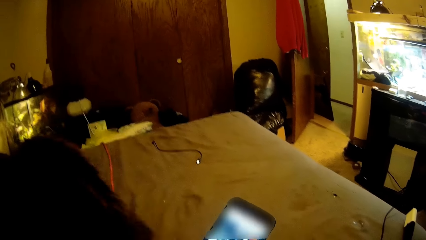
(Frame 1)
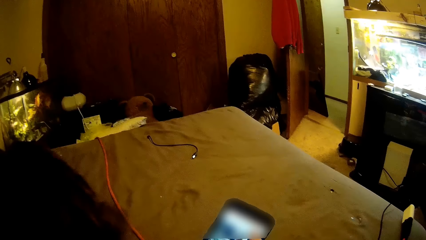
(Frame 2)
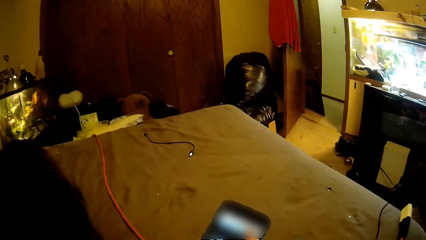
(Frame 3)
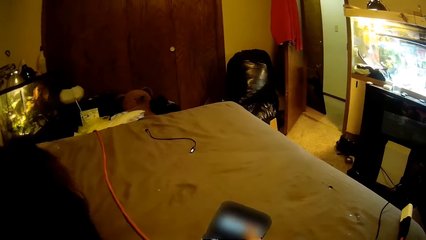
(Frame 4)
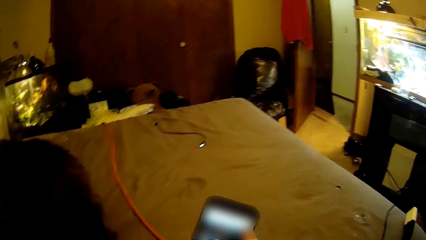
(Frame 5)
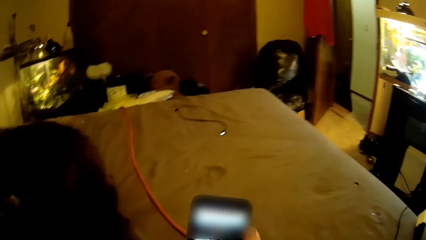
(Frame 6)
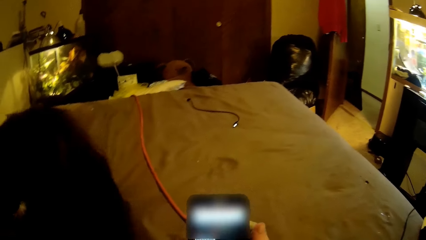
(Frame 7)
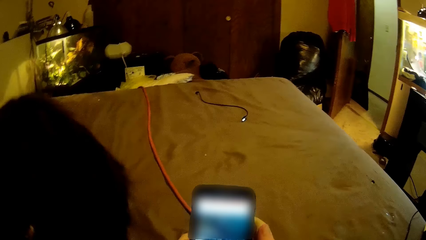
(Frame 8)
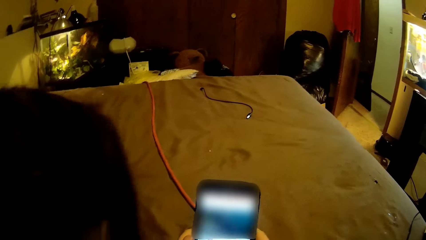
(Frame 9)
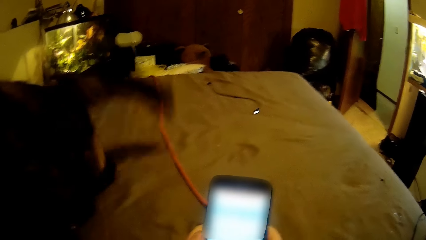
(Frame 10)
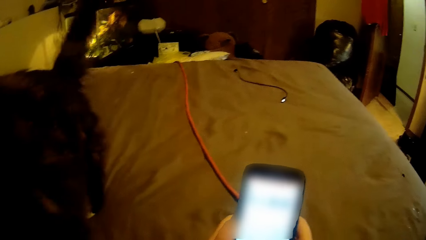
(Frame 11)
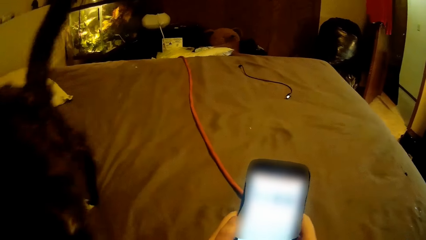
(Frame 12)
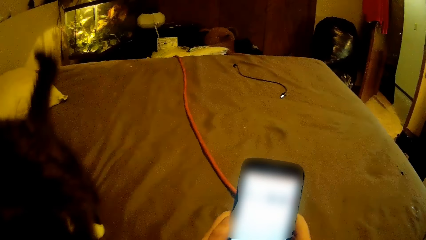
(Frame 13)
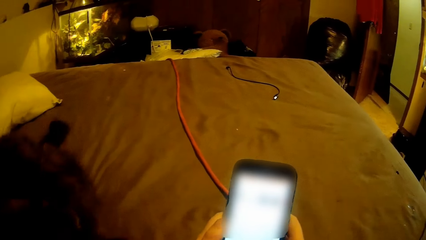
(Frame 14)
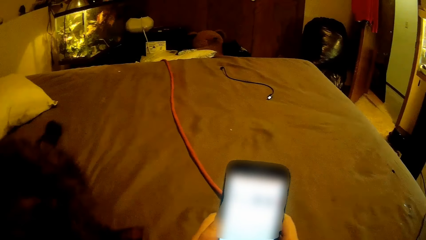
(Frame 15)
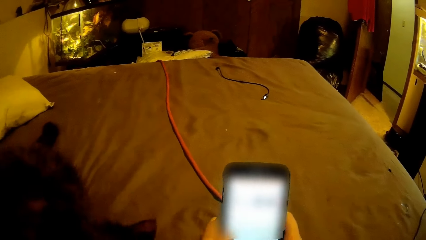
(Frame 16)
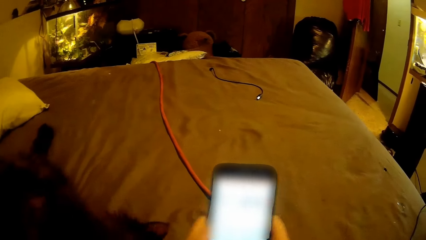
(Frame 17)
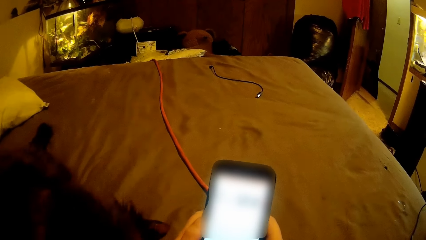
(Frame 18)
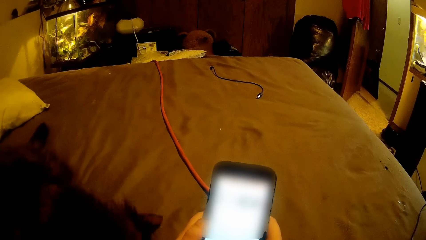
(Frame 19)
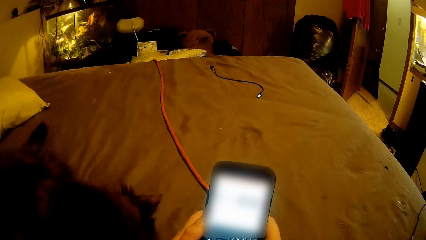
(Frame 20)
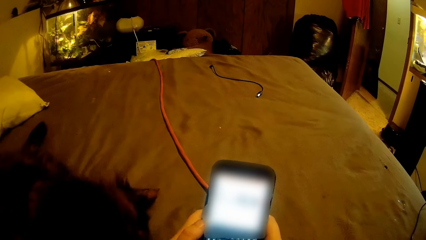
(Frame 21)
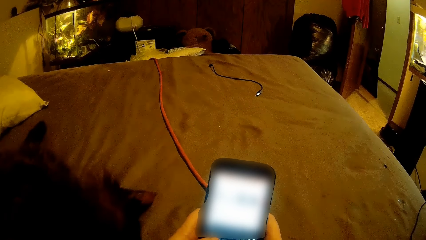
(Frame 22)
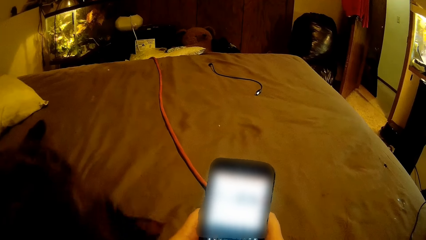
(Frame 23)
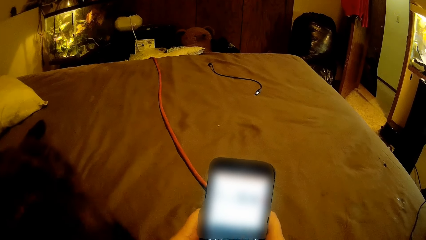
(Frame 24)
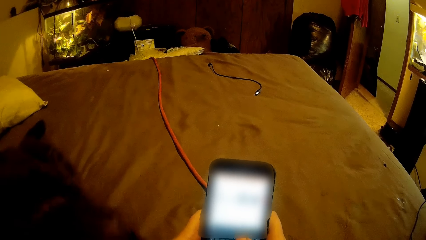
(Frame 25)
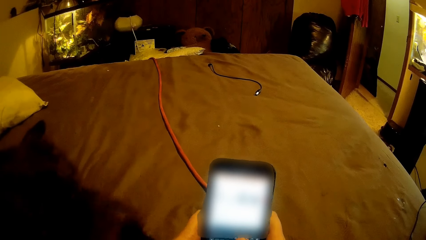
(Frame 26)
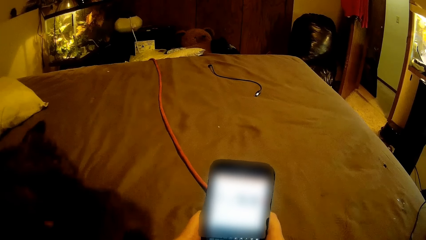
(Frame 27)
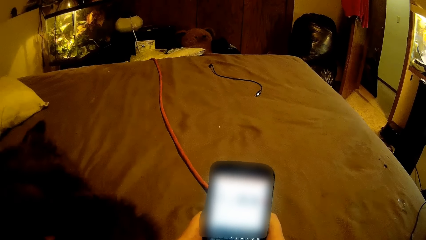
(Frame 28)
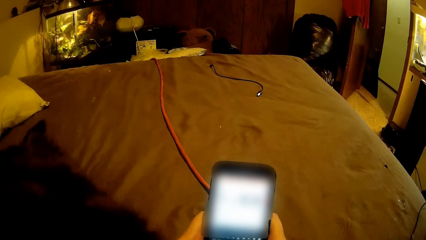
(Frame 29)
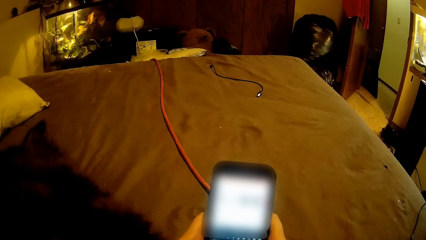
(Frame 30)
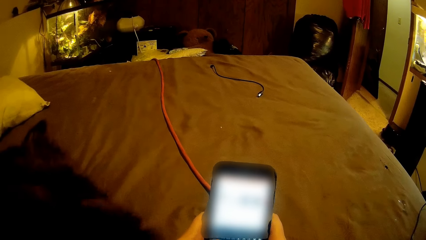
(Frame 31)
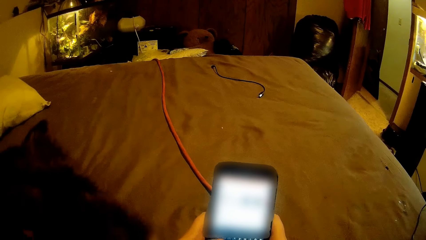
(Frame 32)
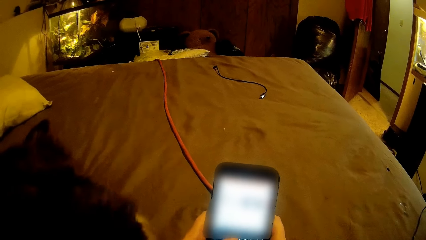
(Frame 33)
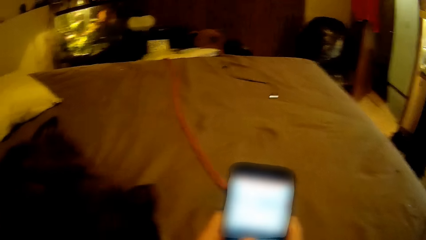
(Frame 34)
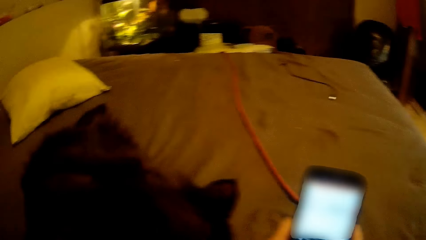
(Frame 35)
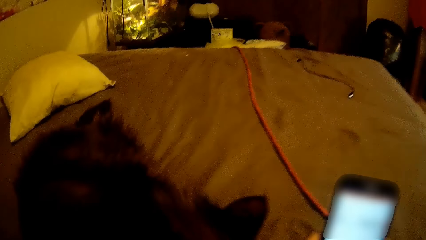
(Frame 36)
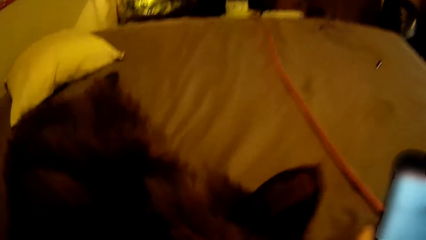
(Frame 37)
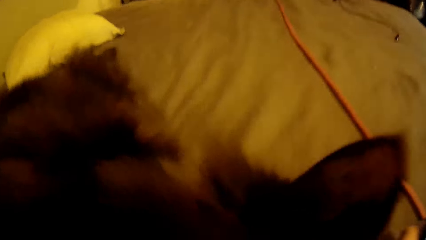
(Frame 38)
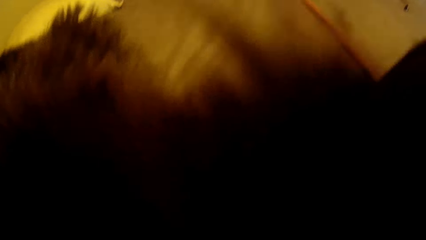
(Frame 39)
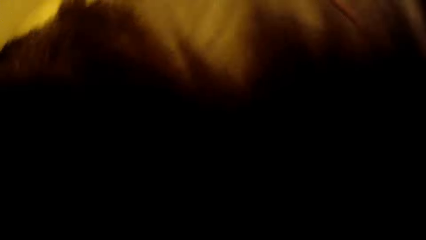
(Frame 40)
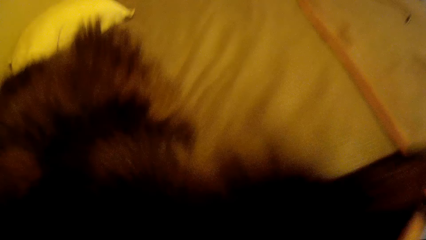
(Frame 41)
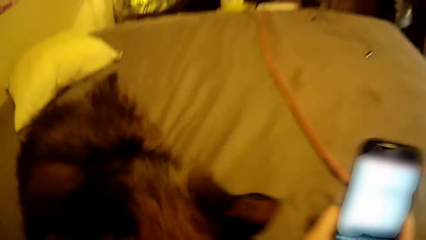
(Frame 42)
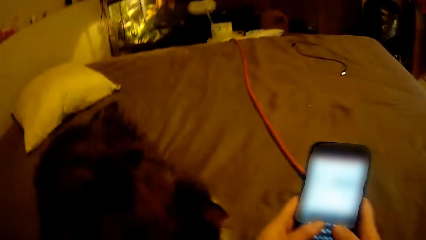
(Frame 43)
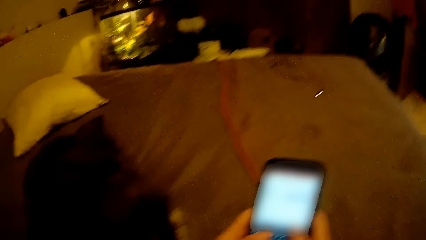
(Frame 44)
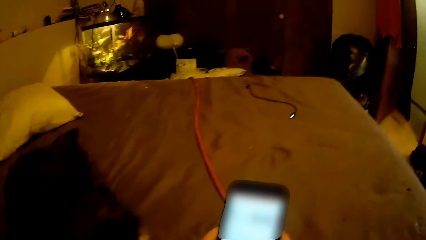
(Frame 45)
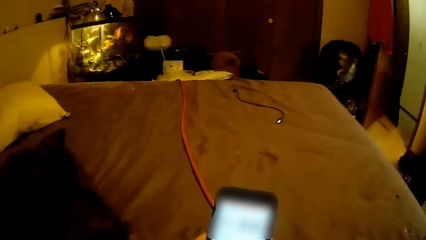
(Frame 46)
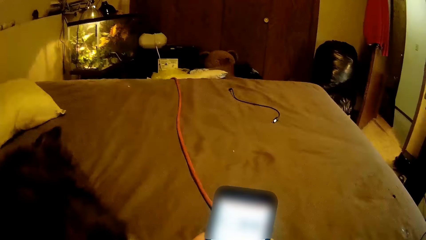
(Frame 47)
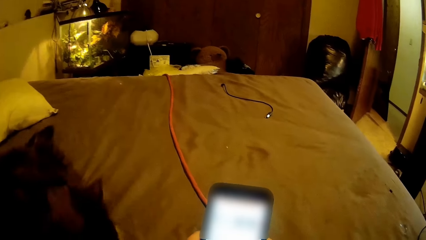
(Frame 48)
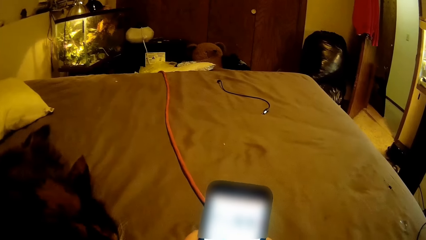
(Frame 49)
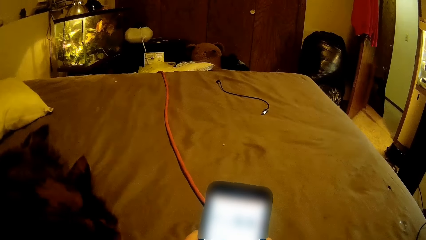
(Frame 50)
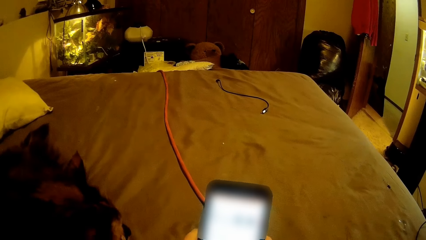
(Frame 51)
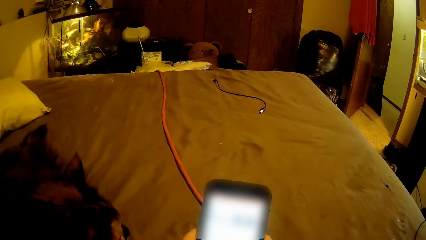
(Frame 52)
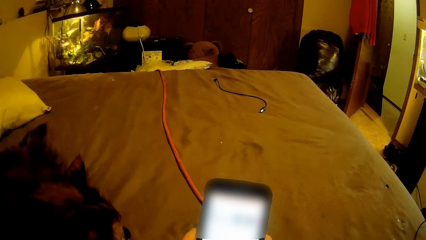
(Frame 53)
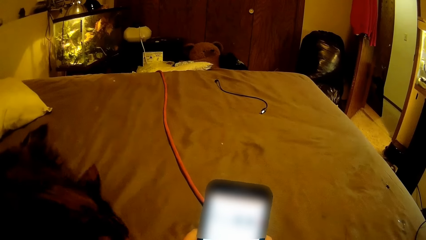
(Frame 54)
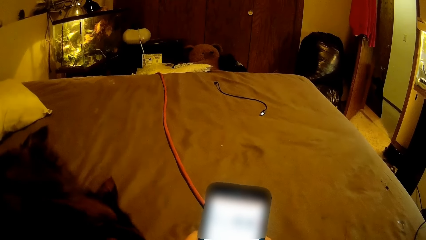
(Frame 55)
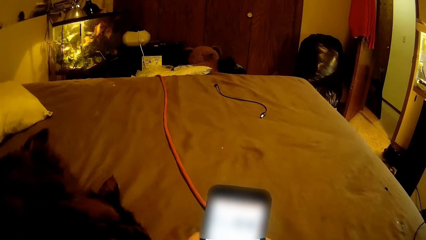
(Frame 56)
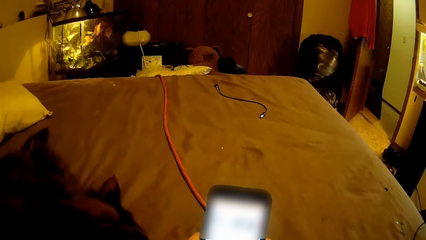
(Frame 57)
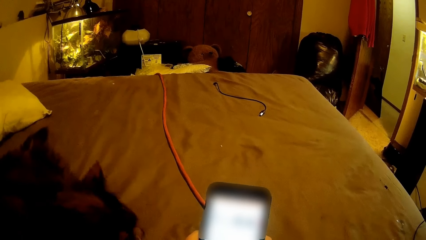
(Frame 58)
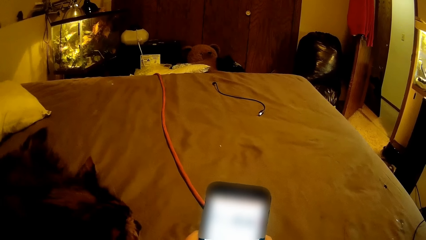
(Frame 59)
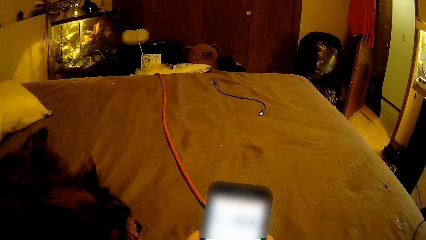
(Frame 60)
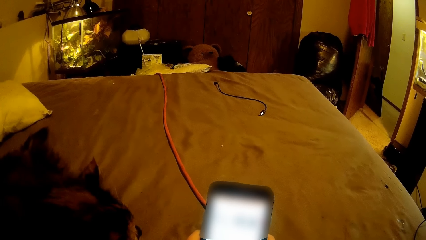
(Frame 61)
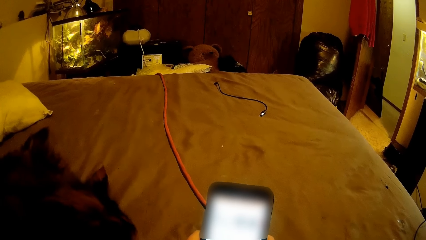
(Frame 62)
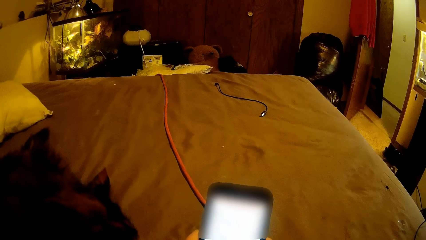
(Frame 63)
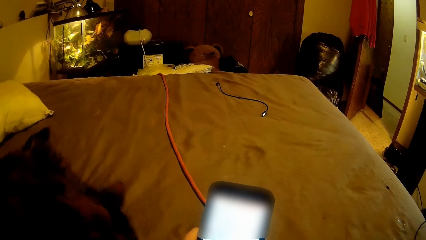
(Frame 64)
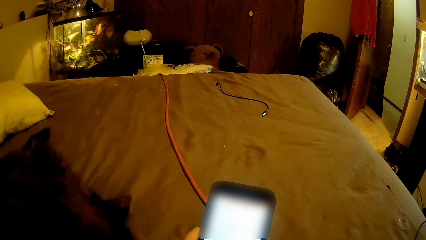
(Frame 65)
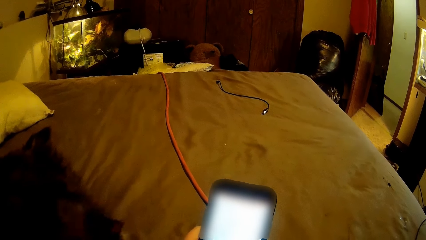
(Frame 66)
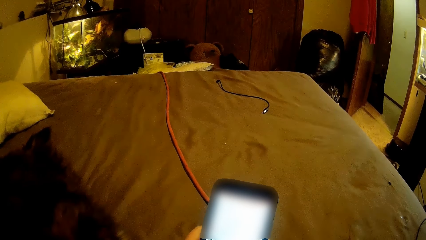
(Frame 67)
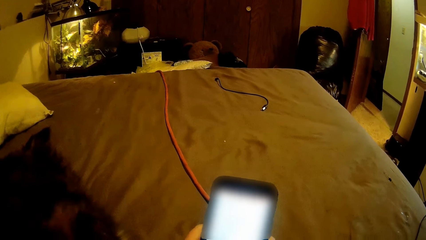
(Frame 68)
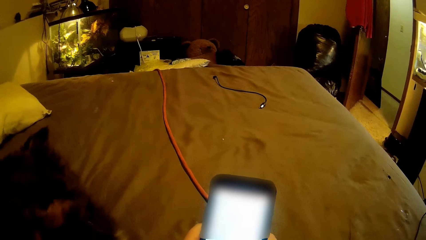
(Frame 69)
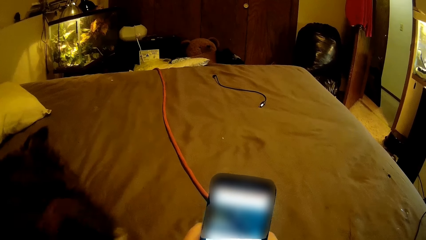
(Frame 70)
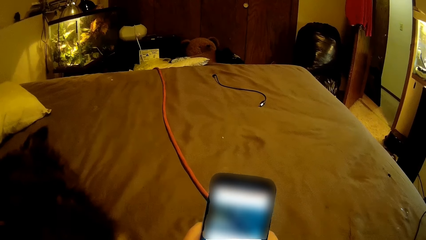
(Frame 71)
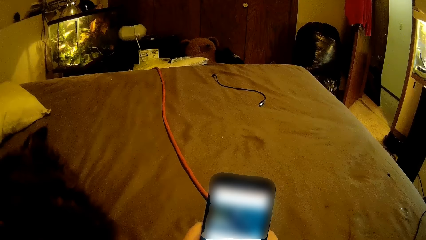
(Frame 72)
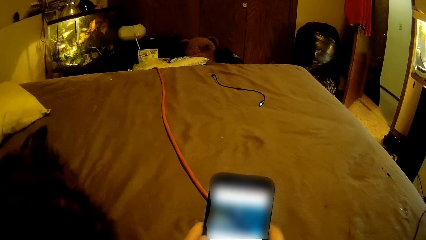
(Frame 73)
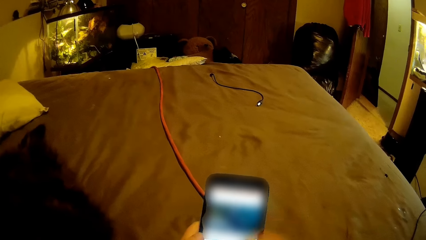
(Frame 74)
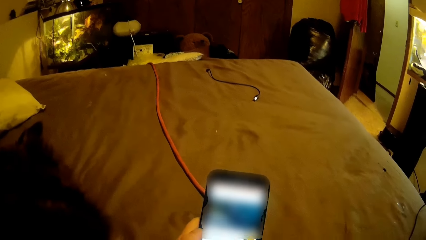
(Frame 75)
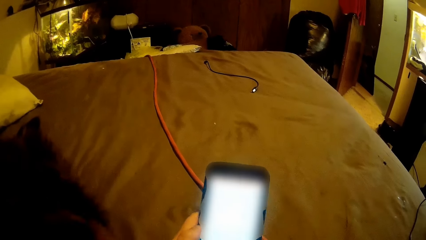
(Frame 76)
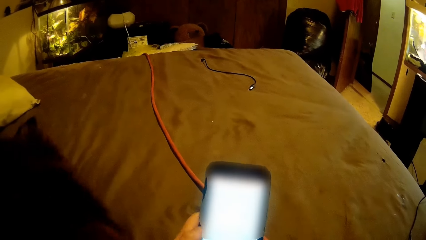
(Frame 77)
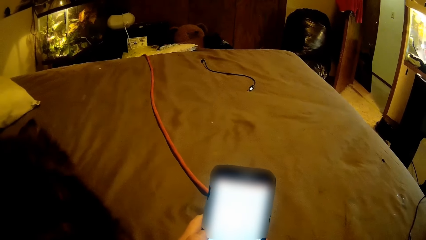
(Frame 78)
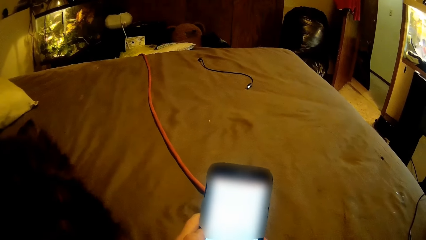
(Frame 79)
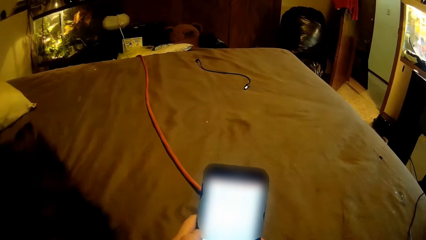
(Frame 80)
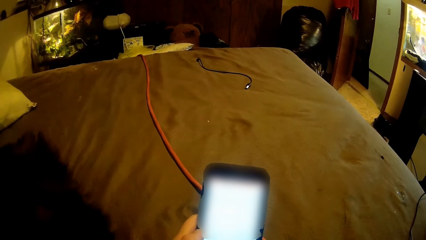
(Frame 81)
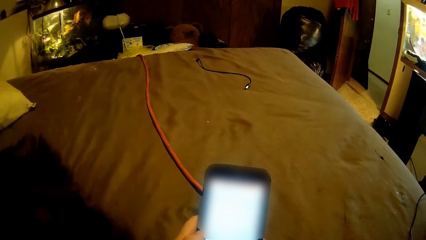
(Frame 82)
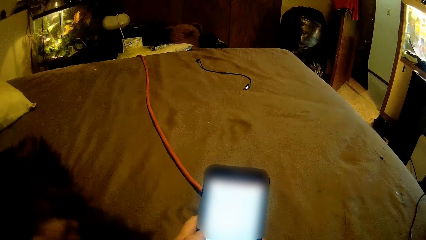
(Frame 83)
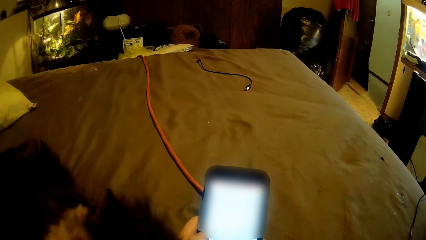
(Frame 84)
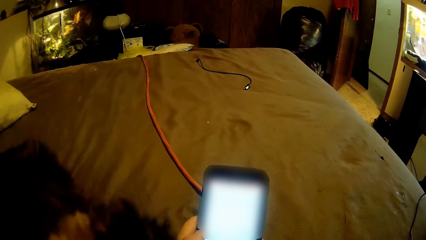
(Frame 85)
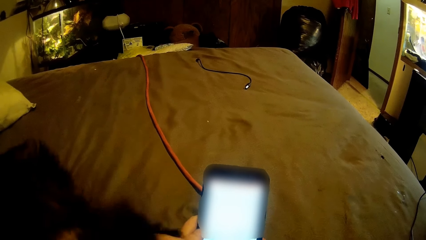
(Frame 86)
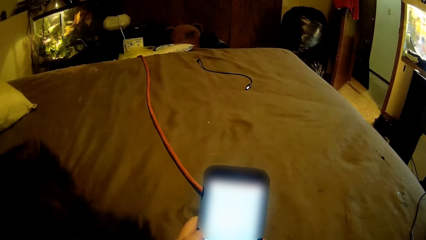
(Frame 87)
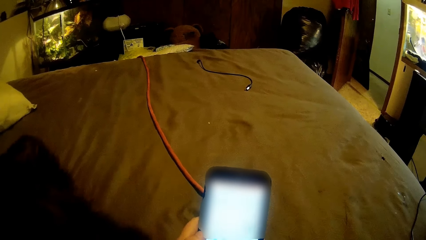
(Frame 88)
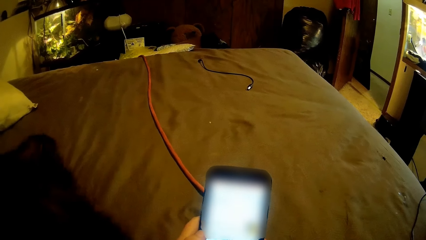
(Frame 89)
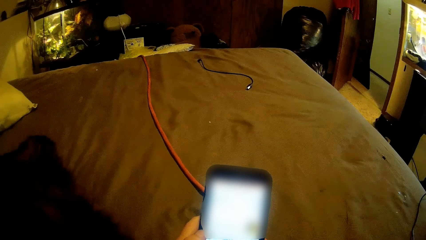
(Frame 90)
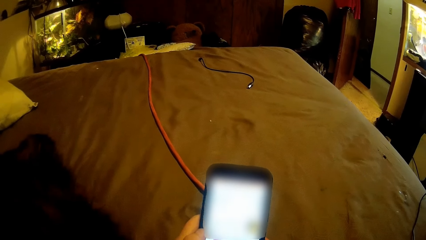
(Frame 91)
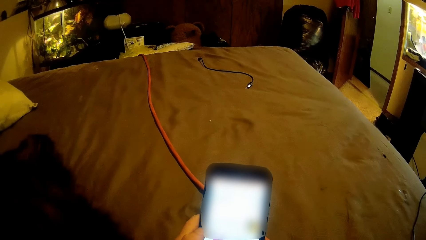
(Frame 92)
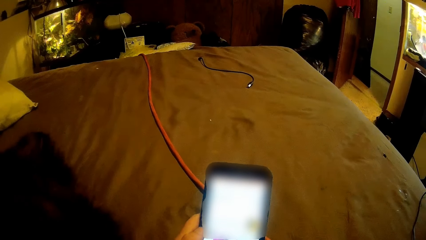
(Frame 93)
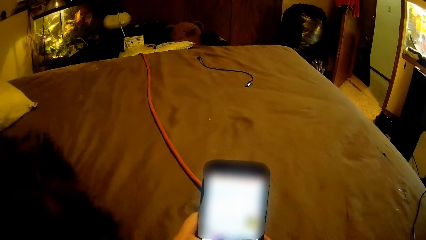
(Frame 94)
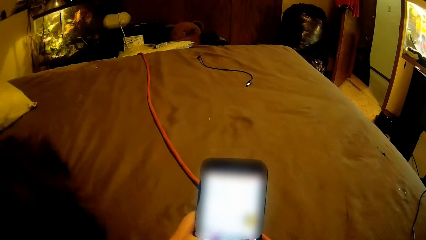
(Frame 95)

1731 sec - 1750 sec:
The camera wearer operates the phone with both hands. They move closer to the cat. They look around a room. They operate the mobile phone with a hand. They move a hand away from the mobile phone. They pat the cat with a hand.
